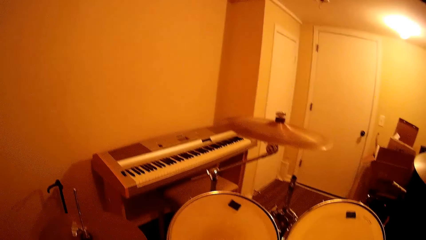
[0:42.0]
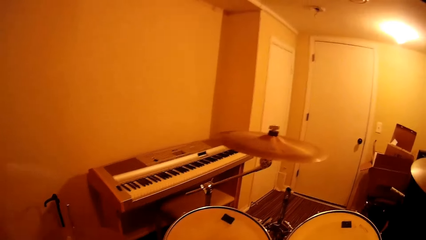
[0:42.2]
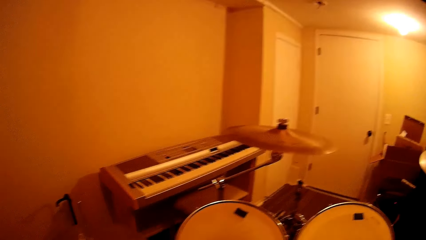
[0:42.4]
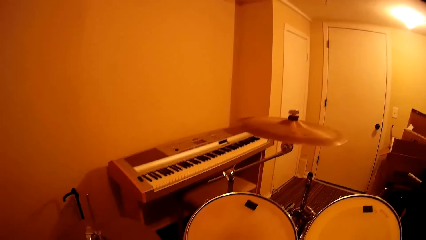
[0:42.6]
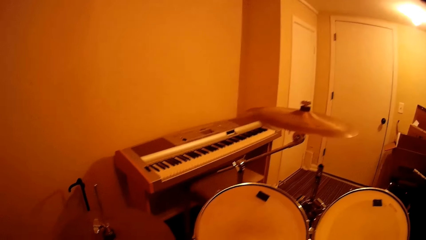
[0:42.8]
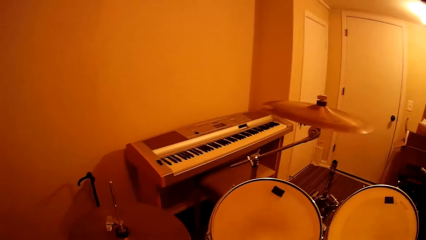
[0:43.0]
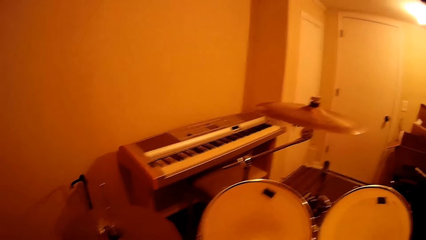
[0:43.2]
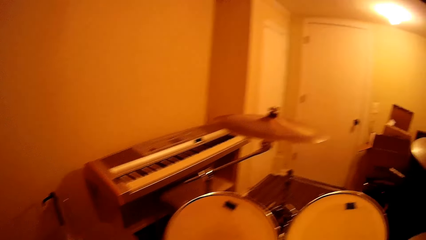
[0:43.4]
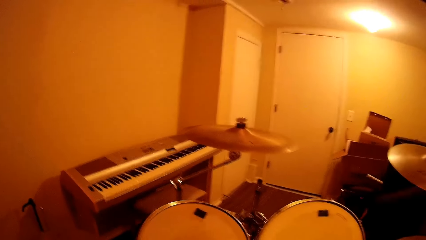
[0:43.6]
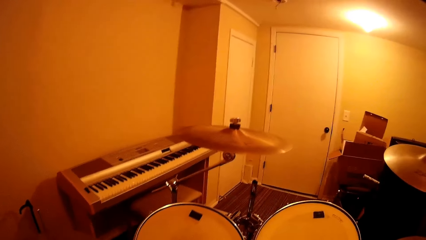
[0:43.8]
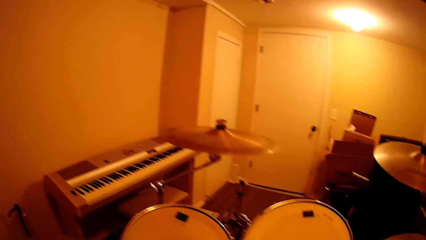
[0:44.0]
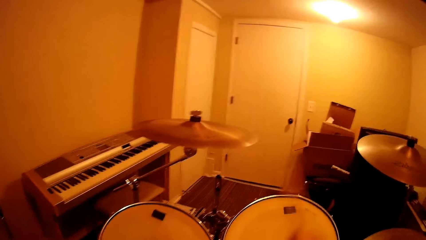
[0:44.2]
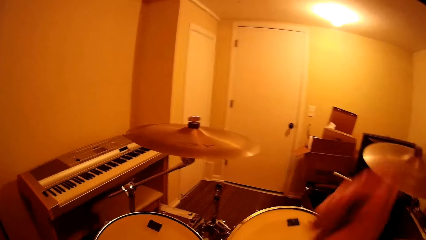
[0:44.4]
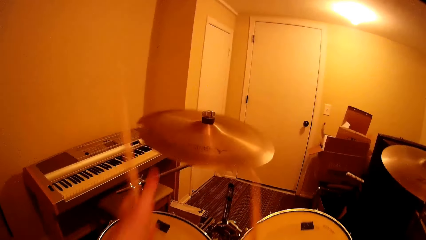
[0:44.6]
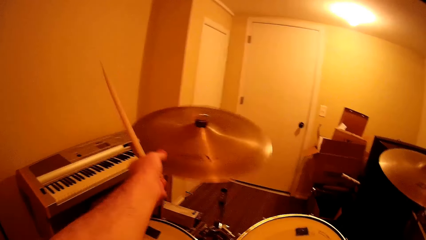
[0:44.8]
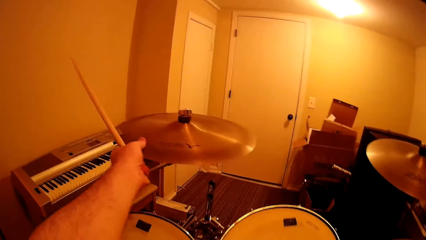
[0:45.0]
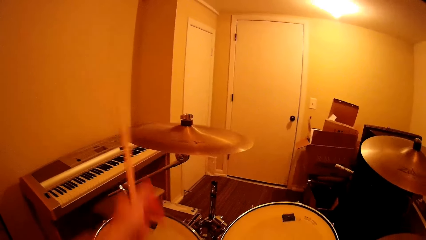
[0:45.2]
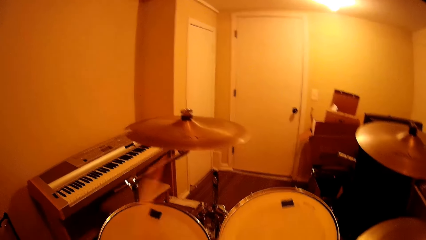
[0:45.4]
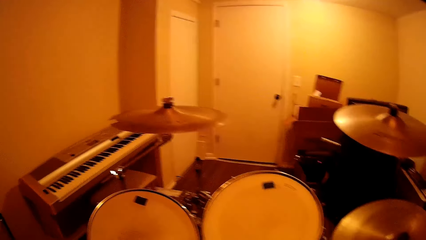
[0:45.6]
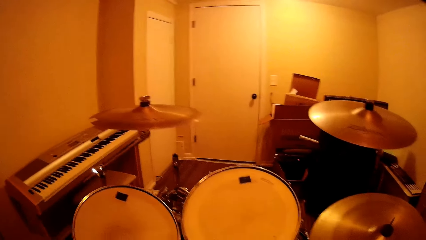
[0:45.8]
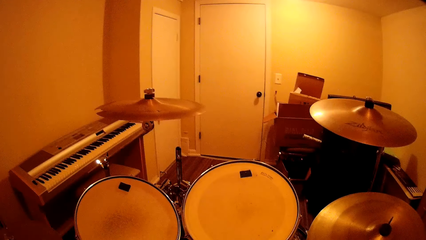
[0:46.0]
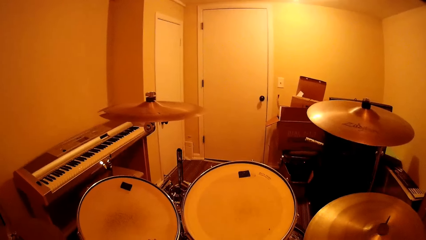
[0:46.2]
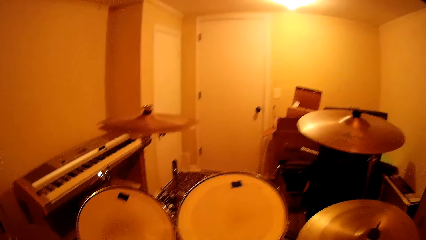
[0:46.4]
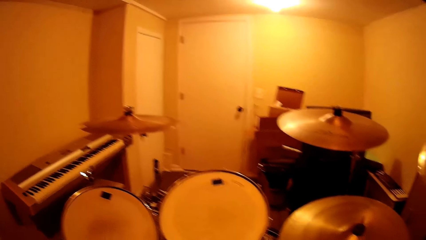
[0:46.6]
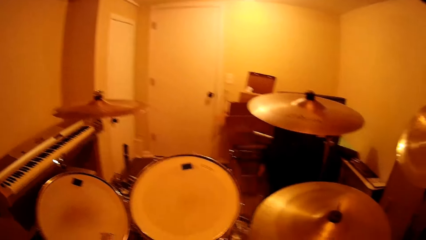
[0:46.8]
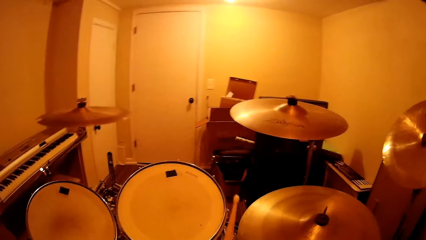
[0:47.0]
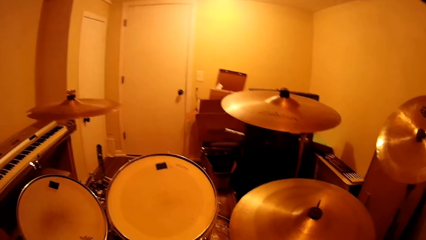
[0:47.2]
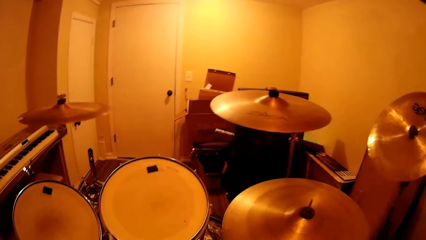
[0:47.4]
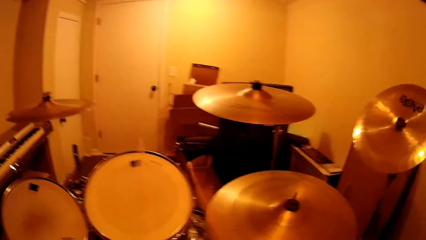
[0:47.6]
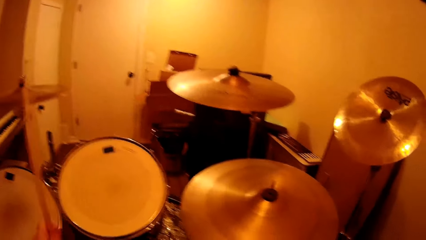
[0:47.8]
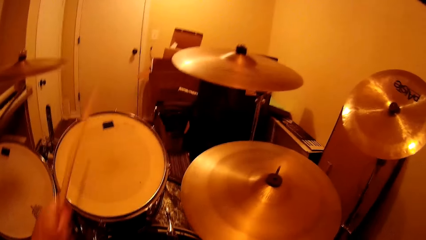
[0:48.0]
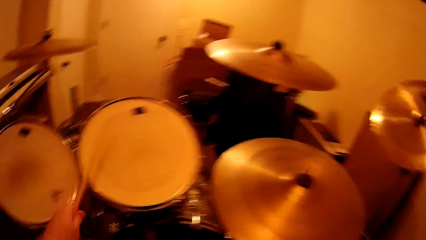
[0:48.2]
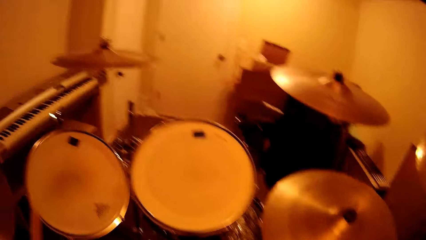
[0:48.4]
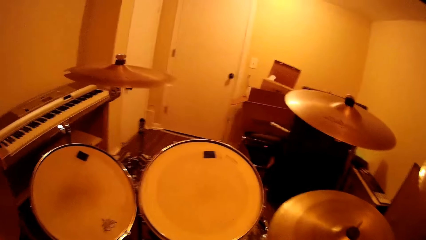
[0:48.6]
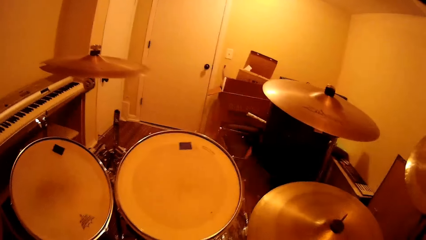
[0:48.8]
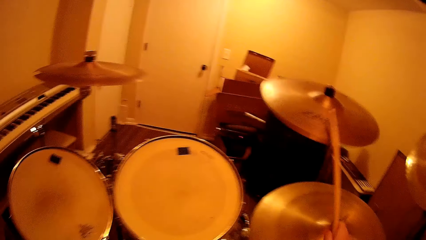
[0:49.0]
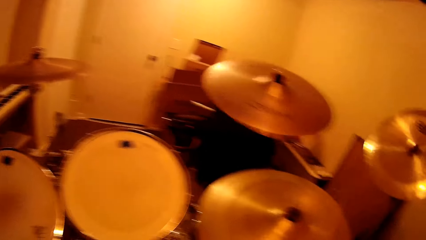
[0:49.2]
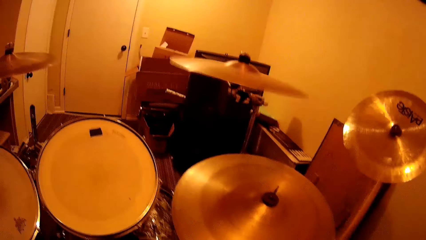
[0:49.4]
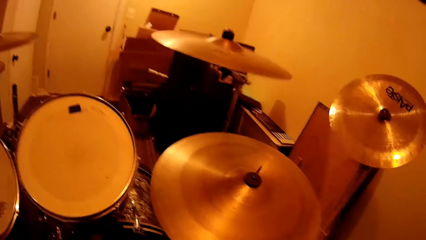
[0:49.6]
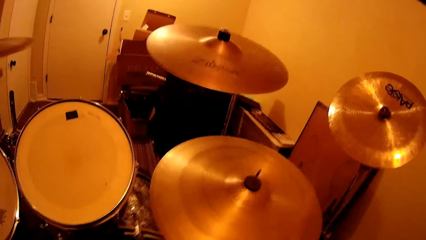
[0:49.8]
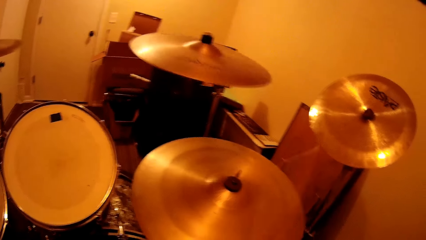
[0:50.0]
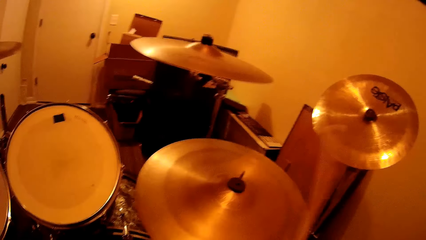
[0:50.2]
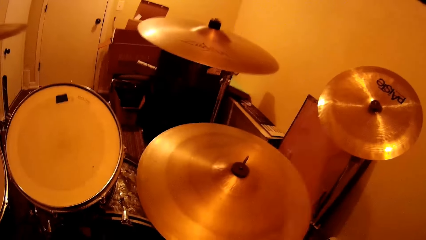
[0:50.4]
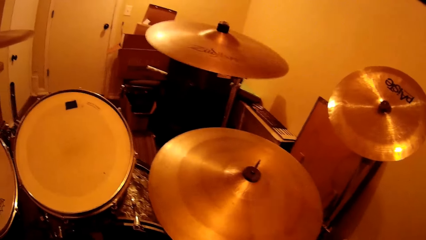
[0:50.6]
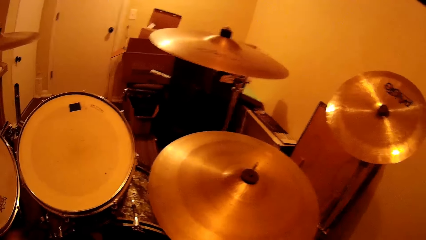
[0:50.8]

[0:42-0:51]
The camera wearer plays the drum set. They pick the drumsticks. They touch the crash cymbal. They beat the drum set.

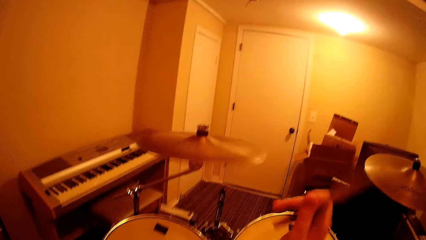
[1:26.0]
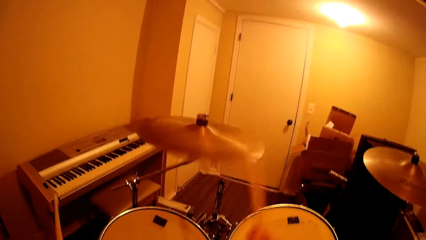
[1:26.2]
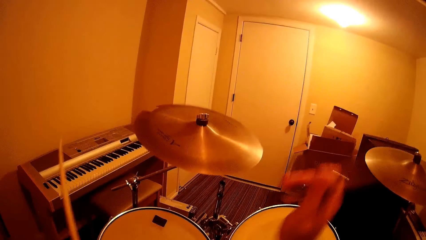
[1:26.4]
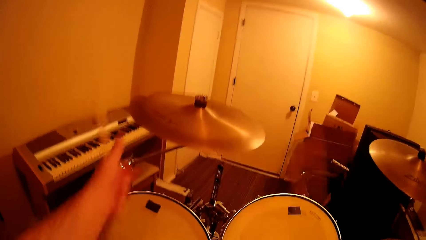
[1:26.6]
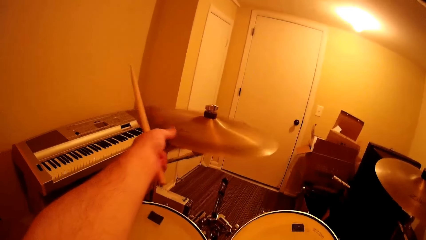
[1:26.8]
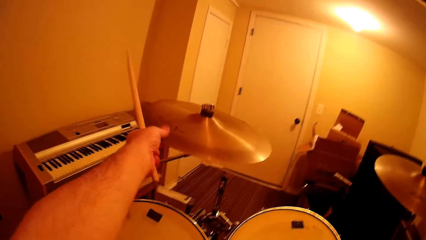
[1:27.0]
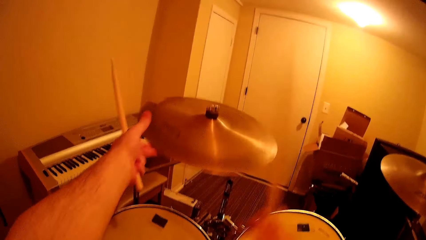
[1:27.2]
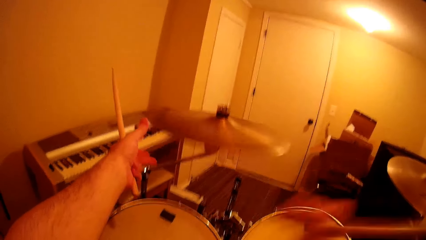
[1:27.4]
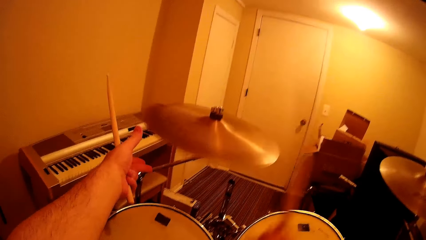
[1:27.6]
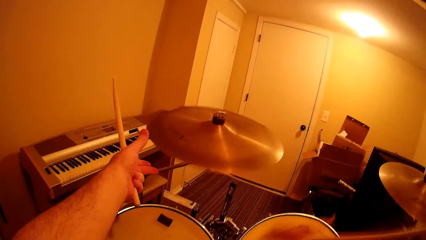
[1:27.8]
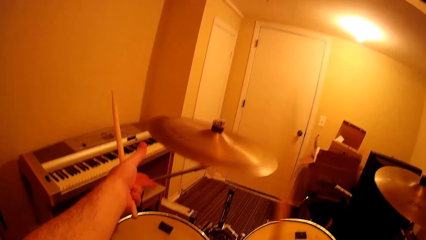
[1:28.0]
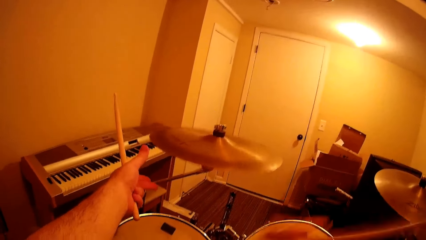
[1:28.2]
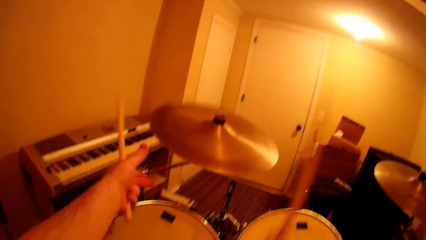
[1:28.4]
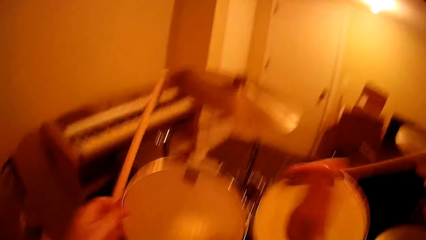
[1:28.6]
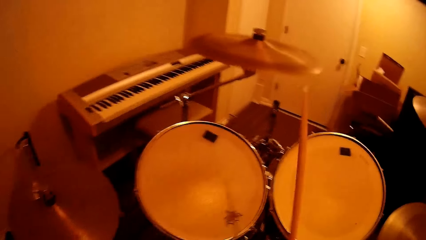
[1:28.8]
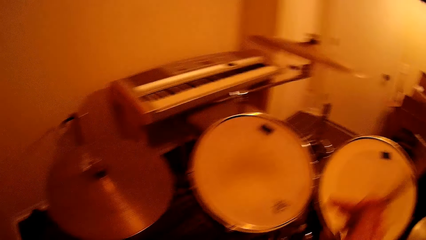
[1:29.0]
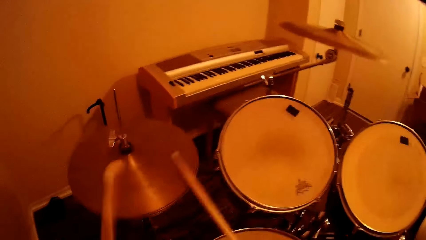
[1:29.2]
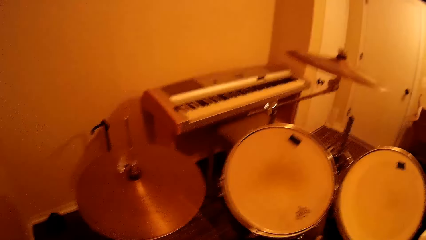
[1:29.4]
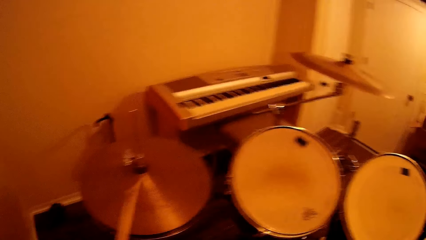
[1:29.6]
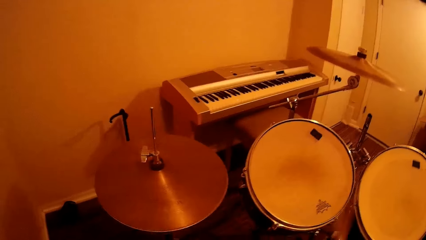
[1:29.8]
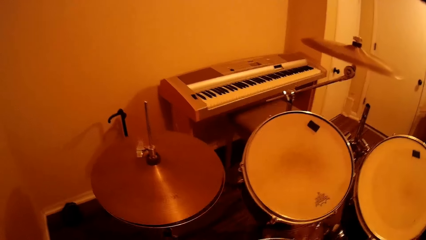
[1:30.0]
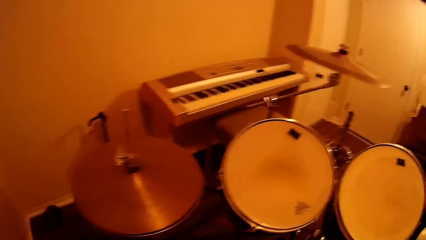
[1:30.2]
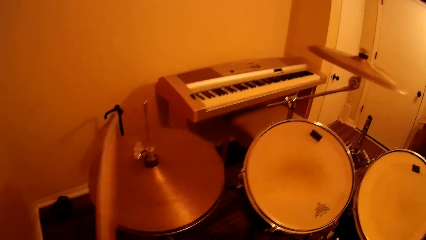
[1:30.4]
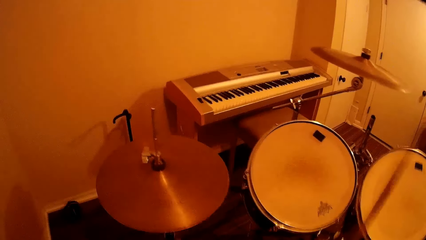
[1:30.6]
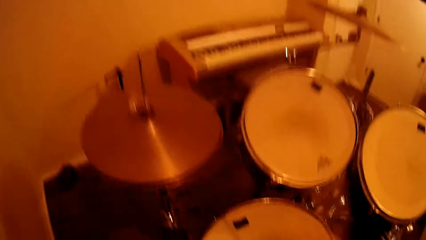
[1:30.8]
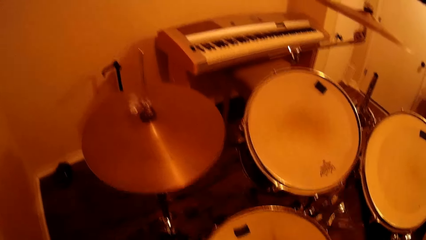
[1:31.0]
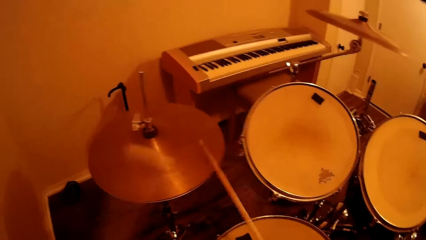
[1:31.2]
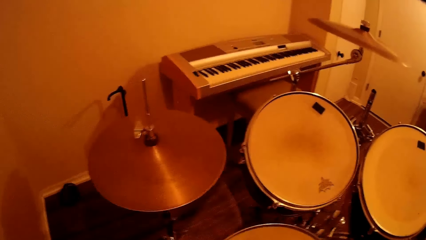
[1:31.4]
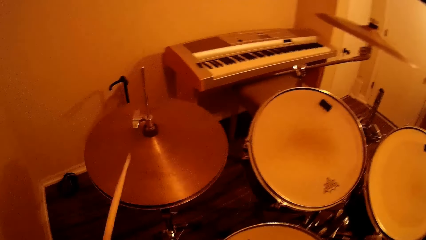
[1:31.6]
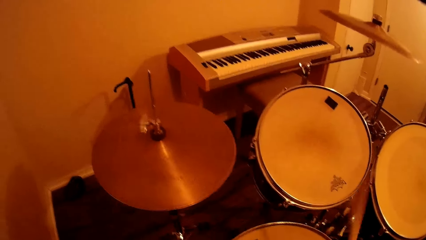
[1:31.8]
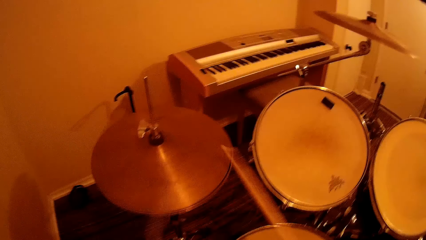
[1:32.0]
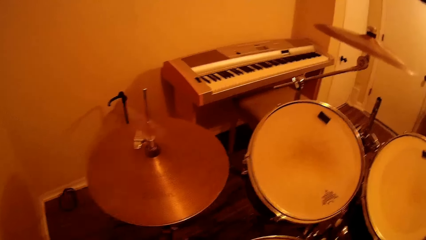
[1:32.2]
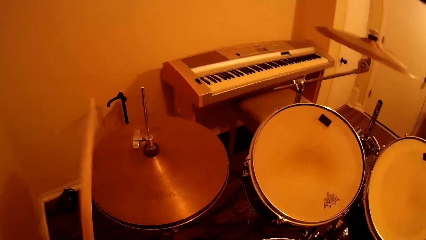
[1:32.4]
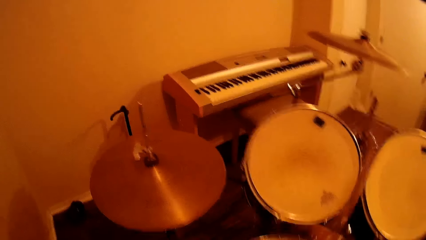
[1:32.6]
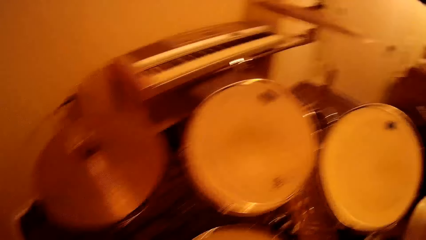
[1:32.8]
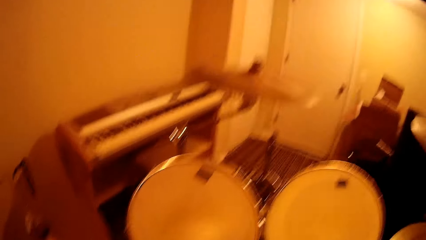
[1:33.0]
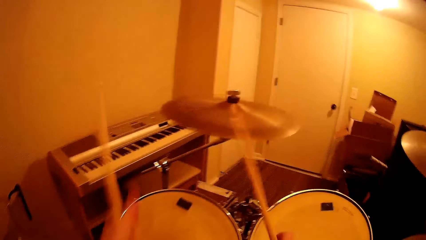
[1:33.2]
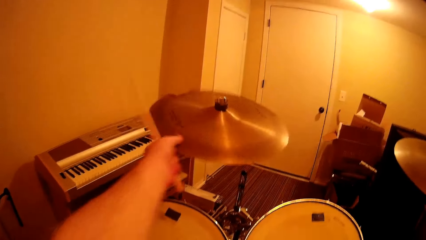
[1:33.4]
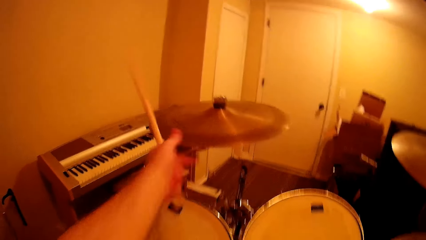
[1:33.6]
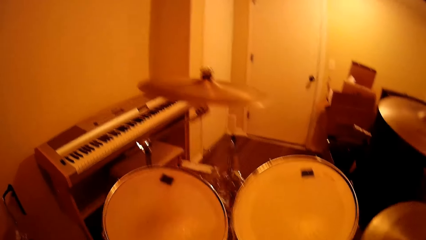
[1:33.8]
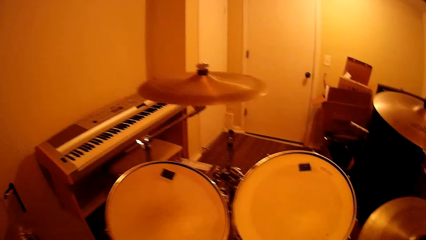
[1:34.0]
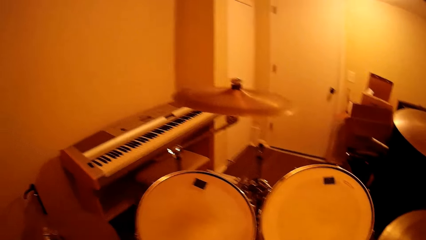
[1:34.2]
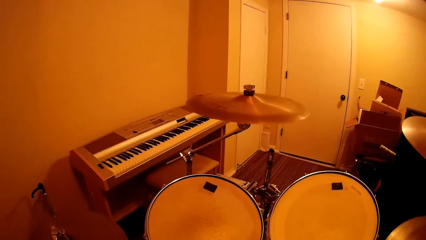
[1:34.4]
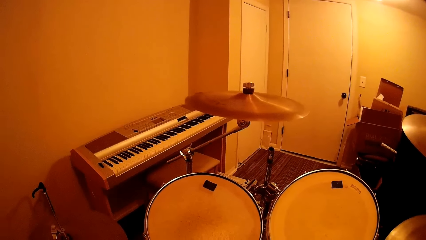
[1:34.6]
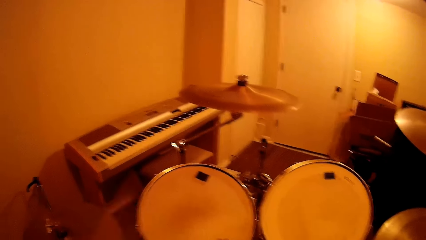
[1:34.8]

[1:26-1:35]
The camera wearer touches the crash cymbal. They beat the drum set. They touch the crash cymbal.
